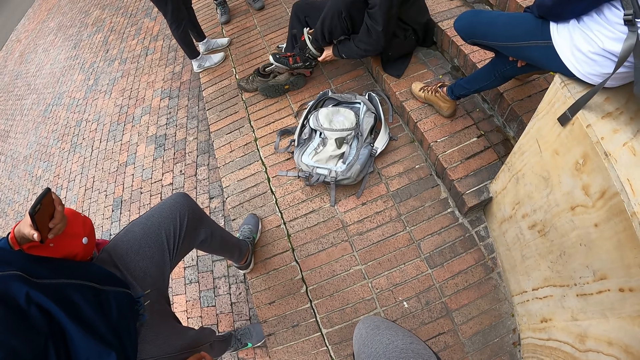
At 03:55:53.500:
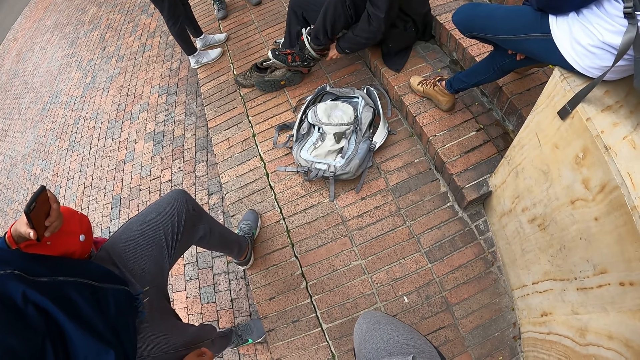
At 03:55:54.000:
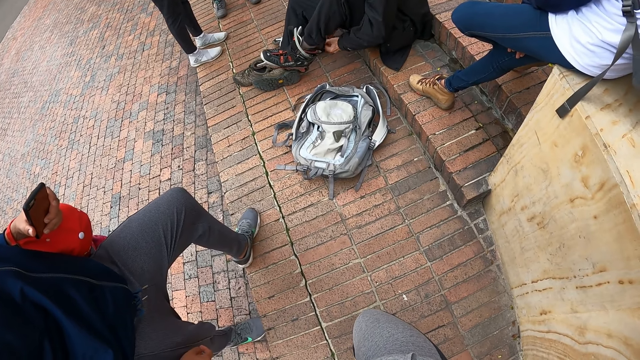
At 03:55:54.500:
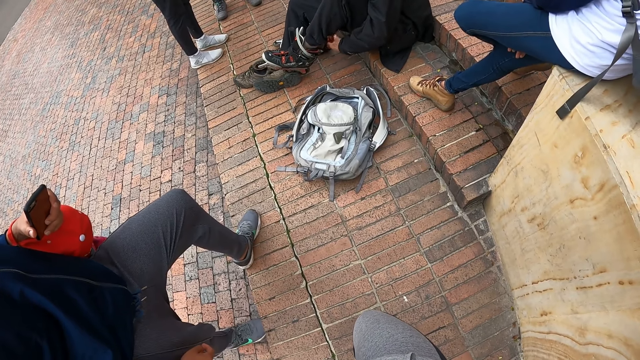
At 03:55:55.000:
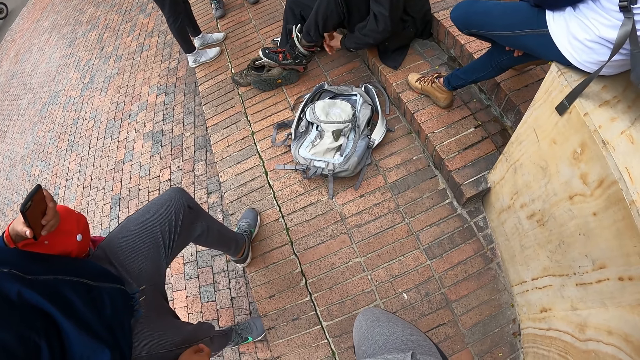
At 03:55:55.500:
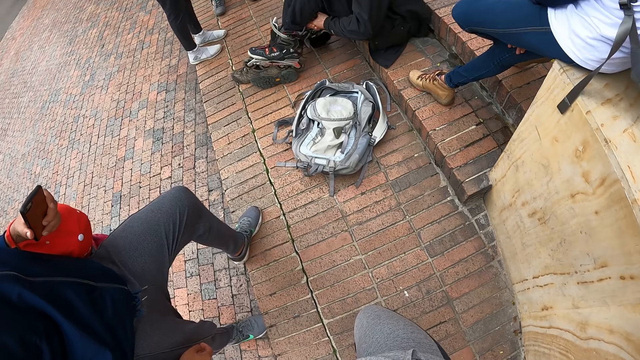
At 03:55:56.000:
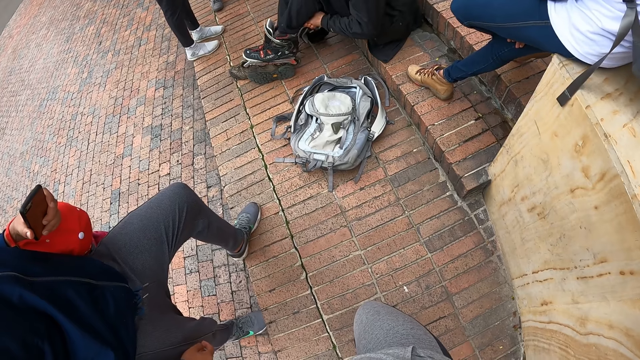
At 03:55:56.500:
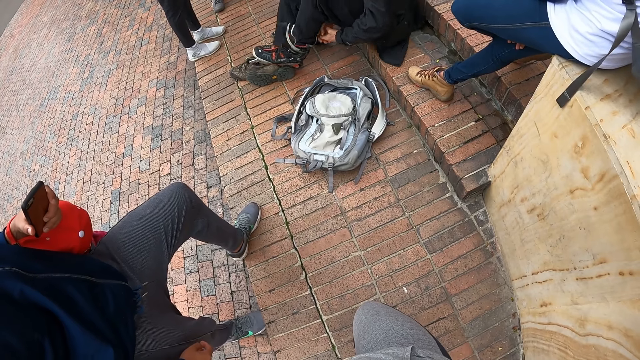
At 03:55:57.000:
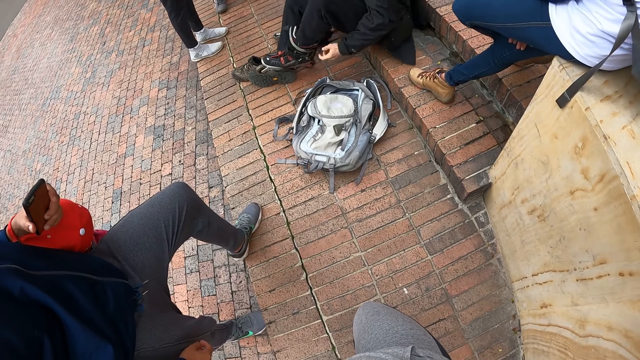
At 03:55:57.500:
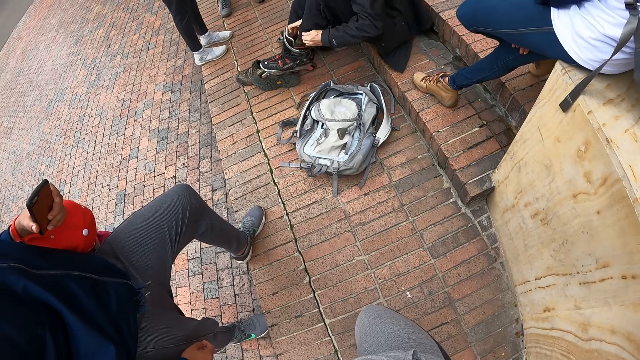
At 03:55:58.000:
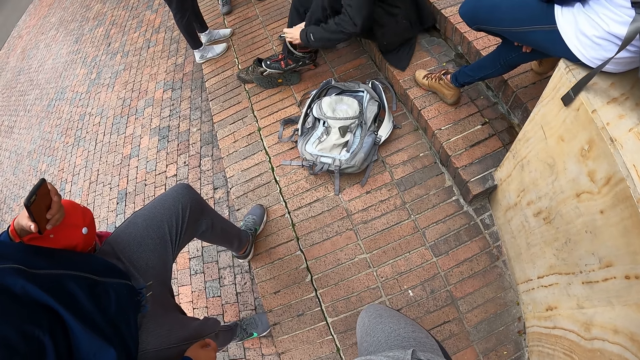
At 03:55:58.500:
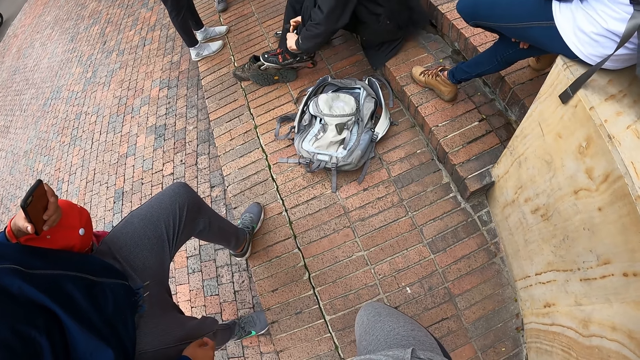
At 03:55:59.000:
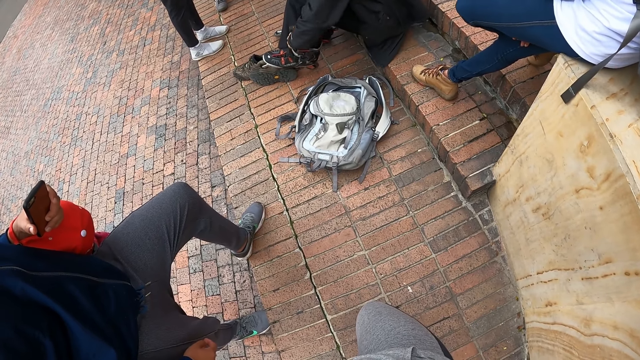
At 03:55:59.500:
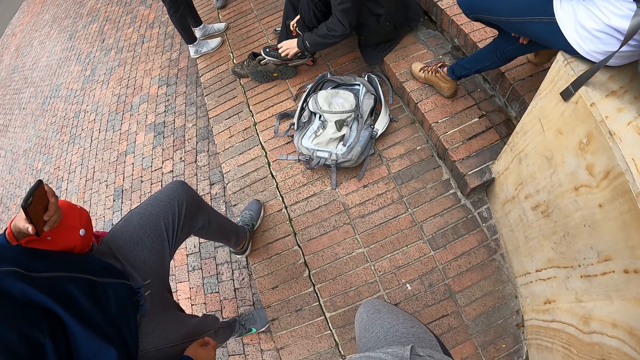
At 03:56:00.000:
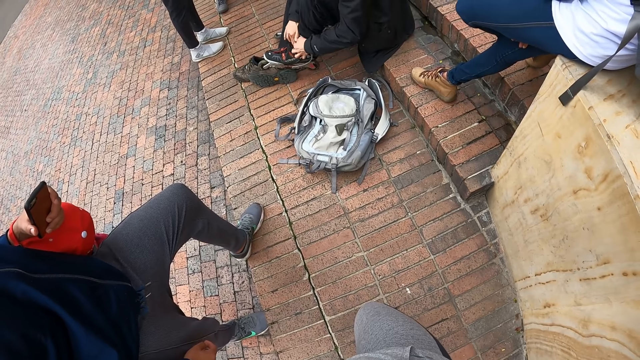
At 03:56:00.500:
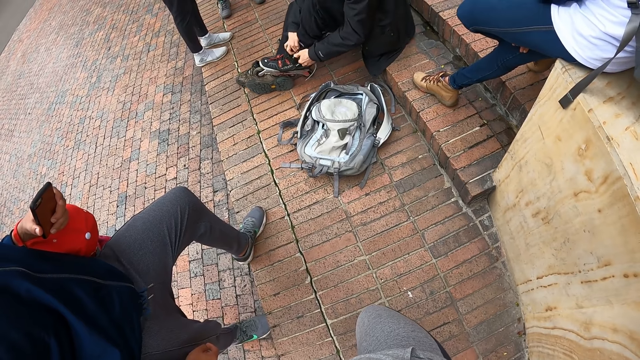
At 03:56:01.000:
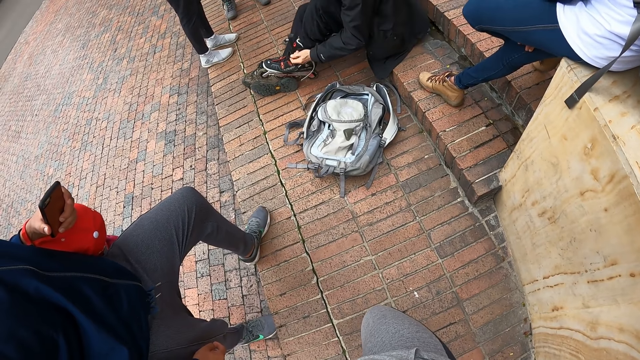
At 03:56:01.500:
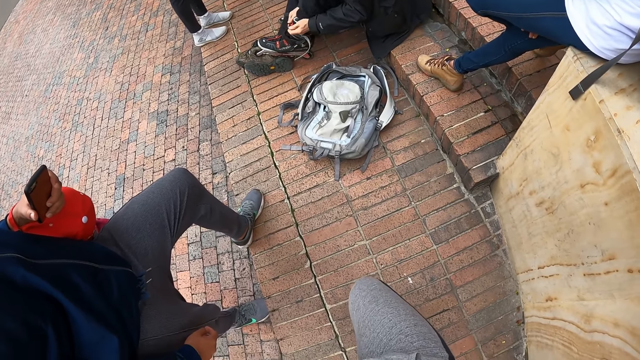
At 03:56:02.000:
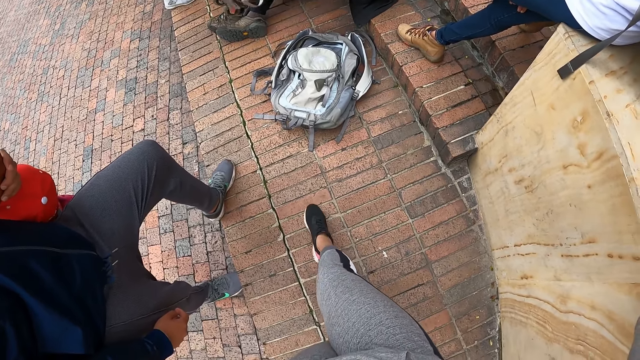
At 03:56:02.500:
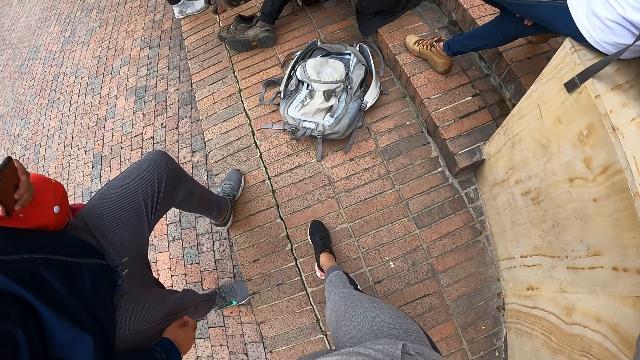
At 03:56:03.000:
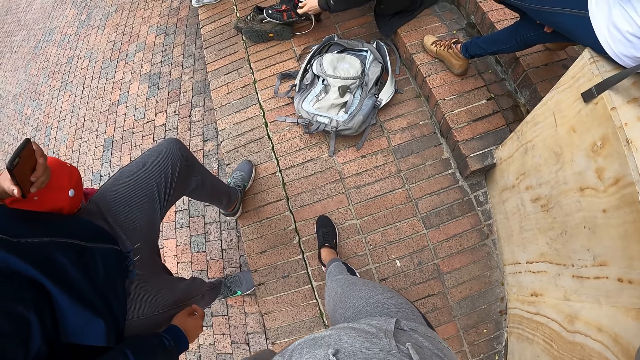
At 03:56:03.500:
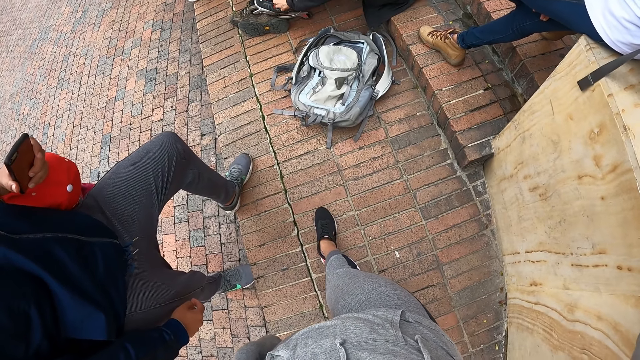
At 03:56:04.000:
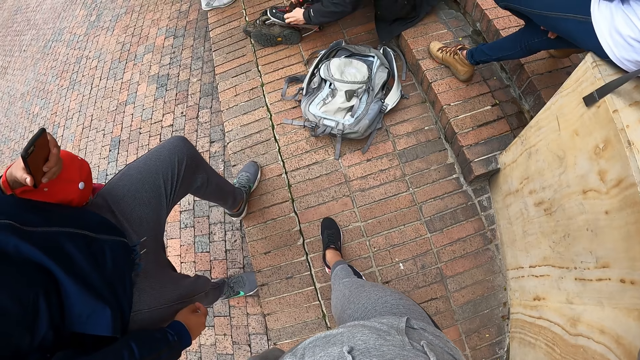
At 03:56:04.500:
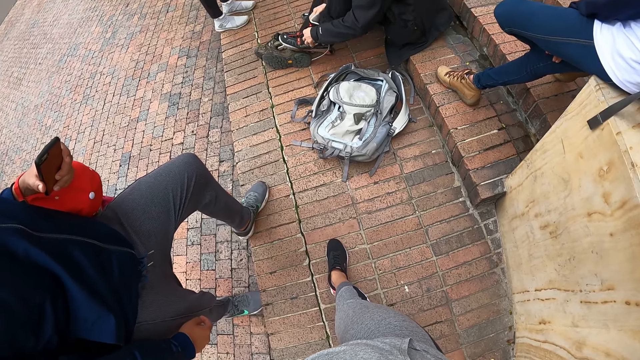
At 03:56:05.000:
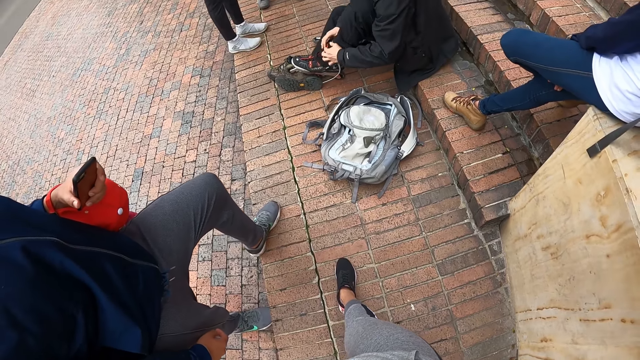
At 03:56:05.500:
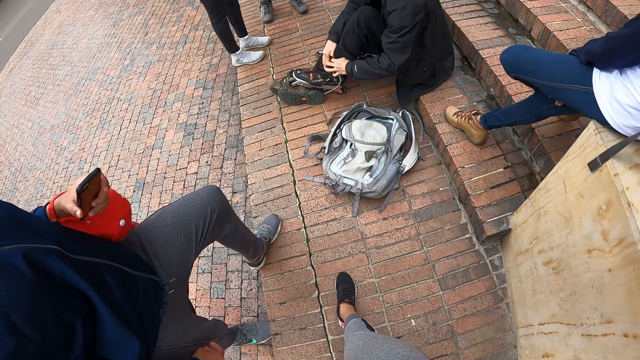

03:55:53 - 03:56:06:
The camera wearer pulls out a leg.

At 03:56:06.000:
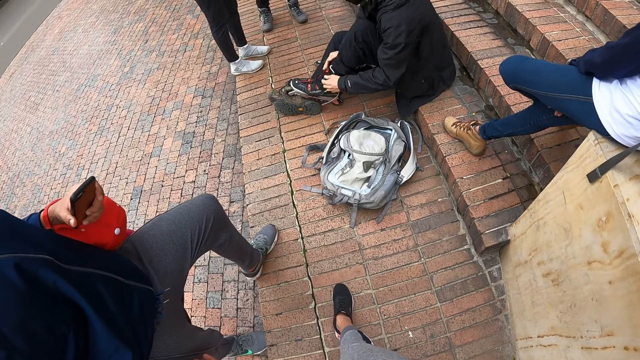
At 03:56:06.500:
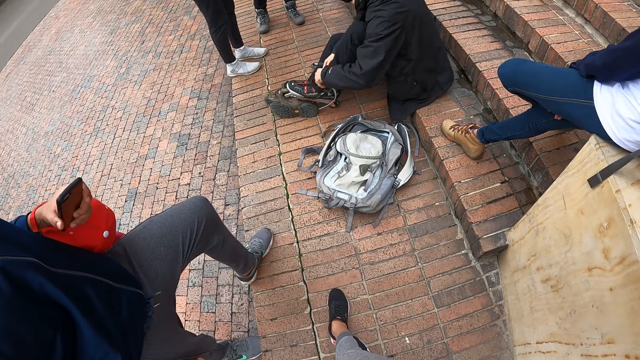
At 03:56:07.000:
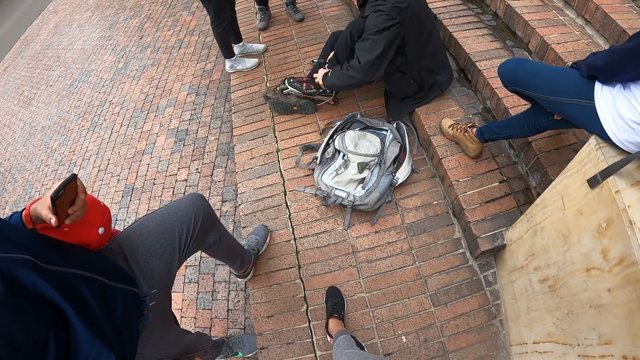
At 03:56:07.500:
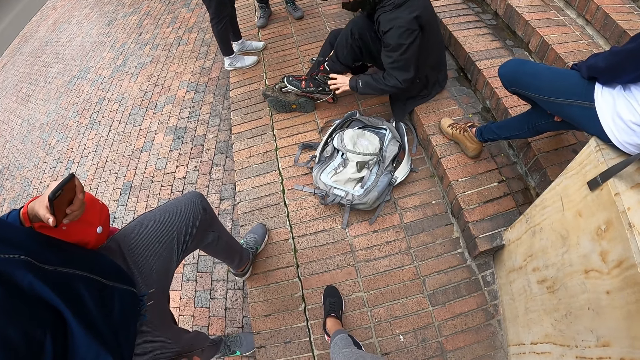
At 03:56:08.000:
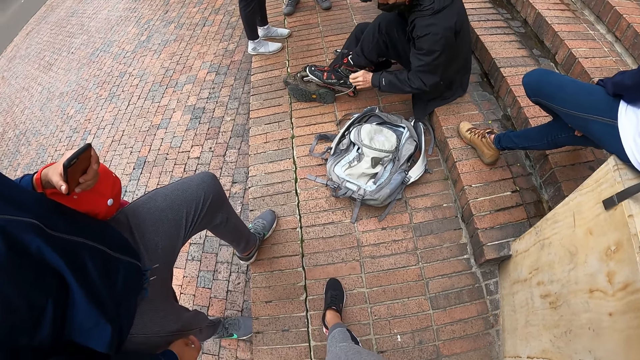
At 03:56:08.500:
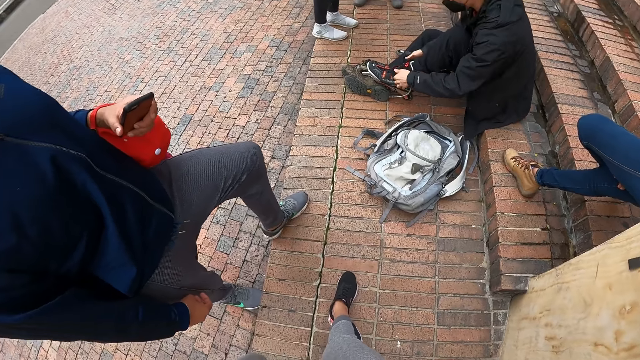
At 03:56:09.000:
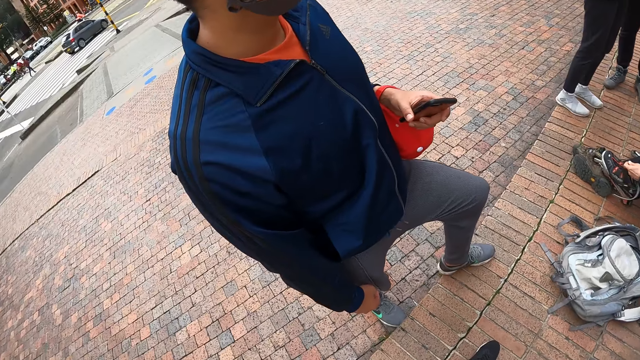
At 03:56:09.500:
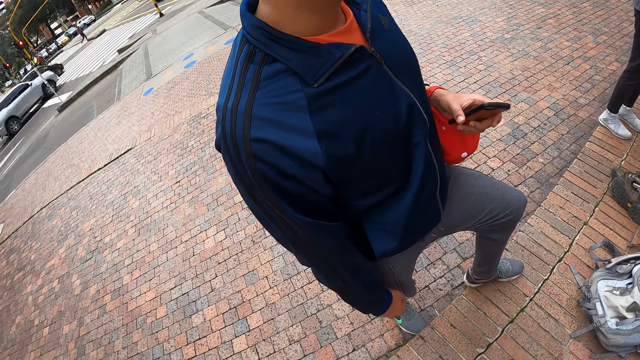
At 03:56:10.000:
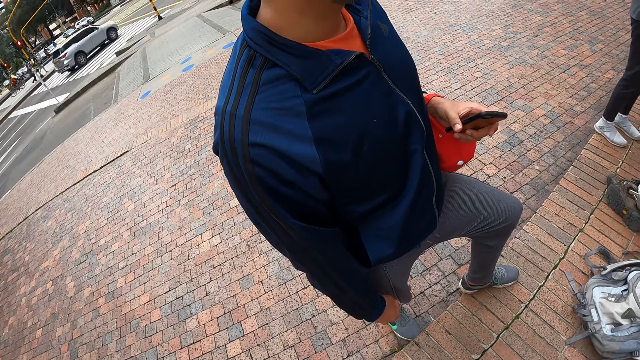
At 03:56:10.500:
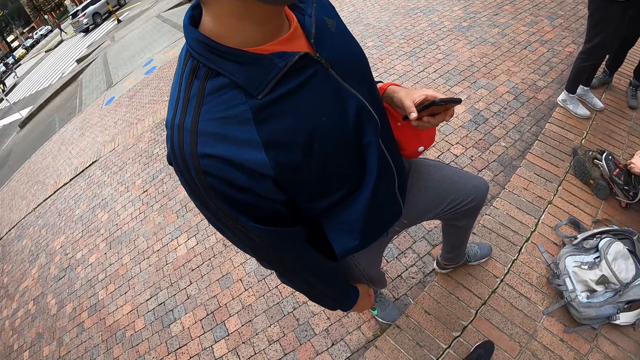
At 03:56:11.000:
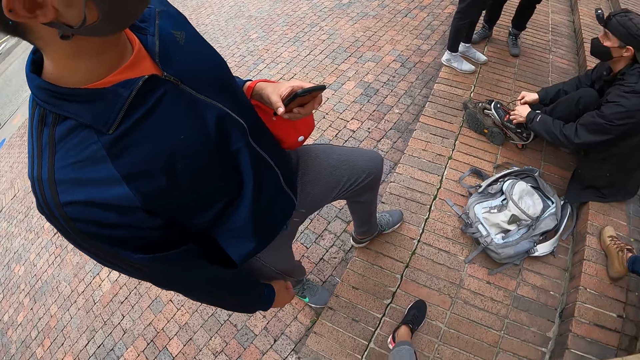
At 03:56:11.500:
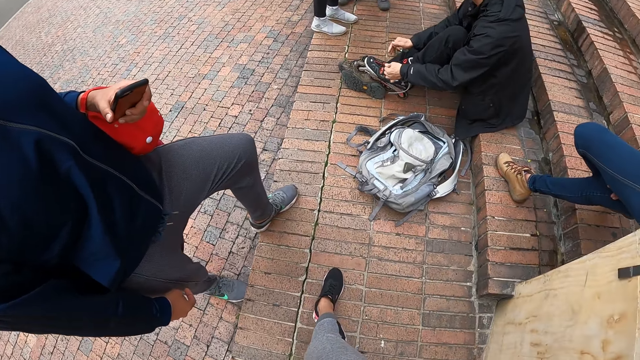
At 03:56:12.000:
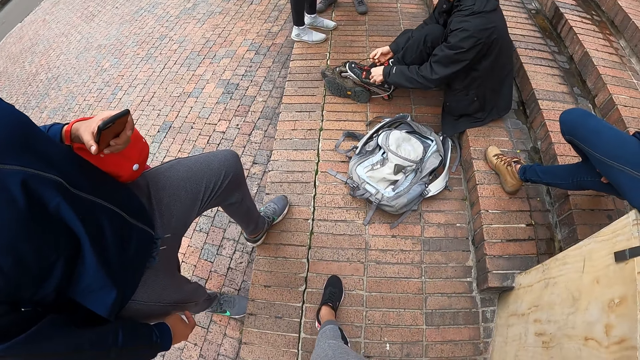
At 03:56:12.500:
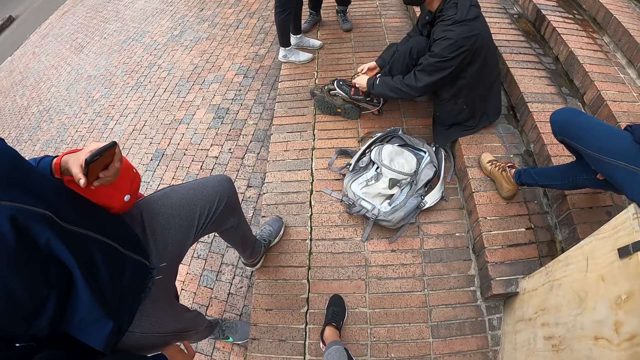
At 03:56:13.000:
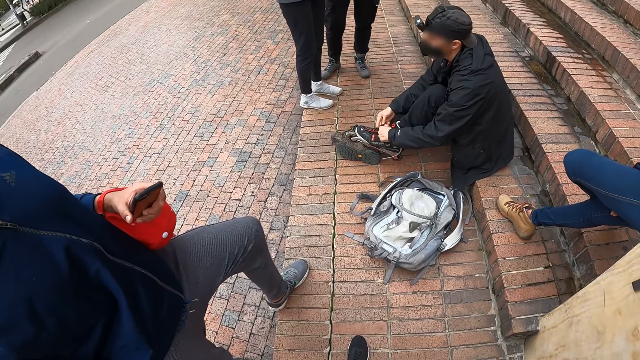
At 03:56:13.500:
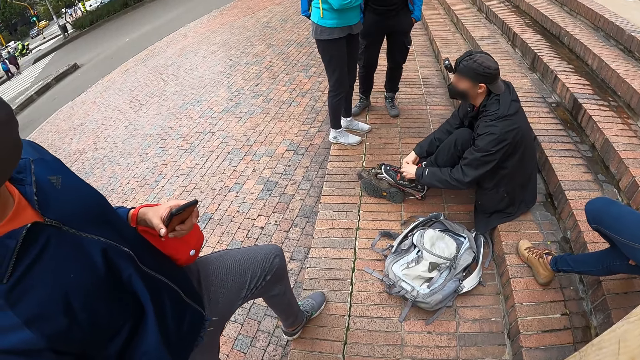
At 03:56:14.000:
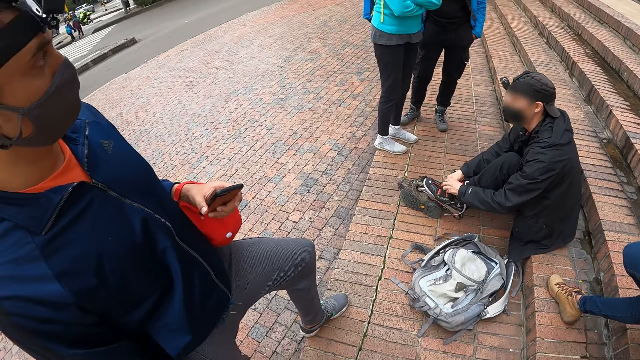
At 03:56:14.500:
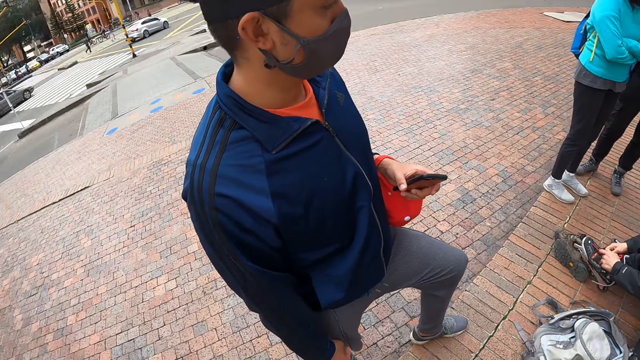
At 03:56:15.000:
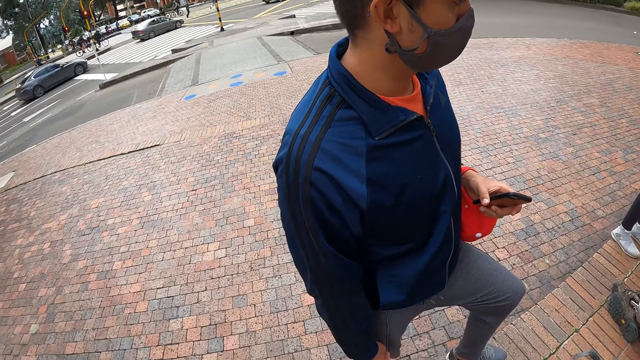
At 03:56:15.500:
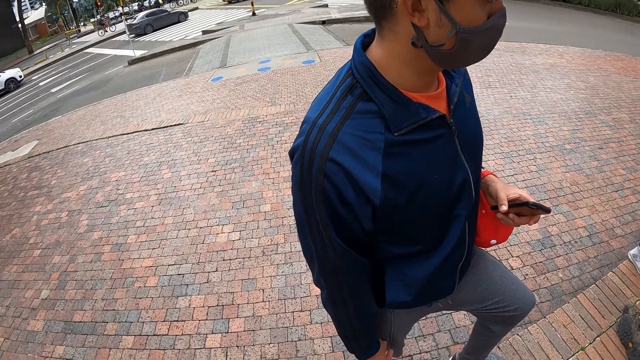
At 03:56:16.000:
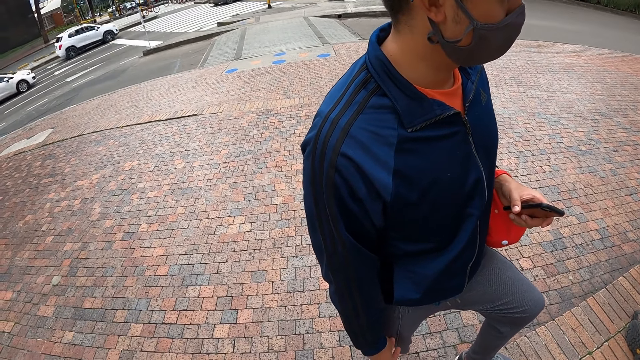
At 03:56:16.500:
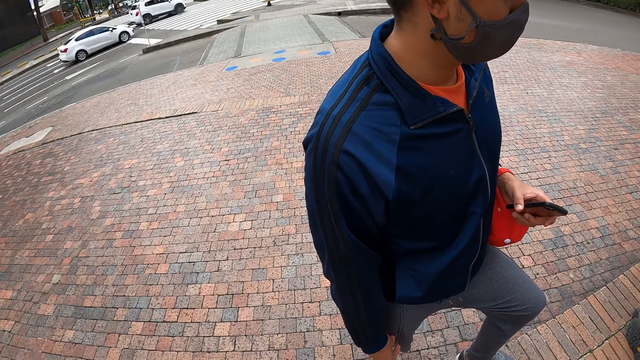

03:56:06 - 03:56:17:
The camera wearer looks at a man. The man laces the skating shoe on his left leg with both hands. The camera wearer looks around.
